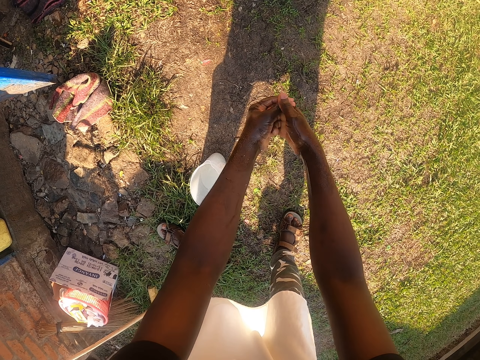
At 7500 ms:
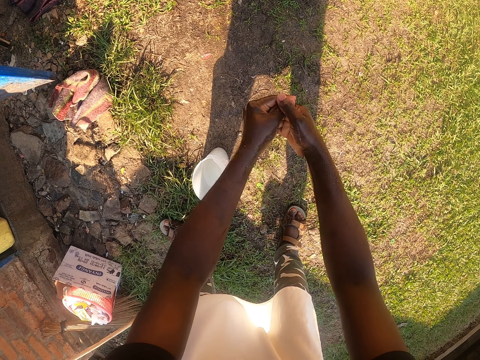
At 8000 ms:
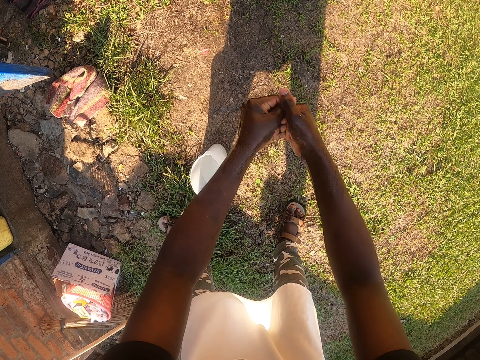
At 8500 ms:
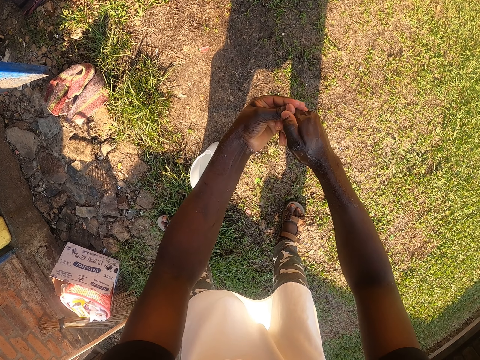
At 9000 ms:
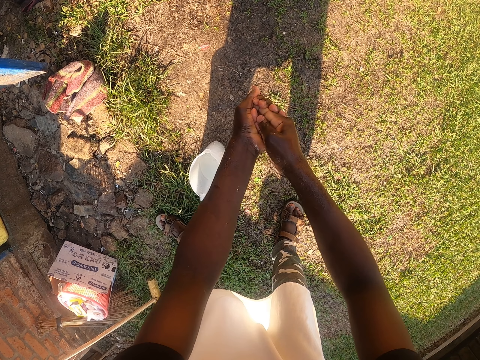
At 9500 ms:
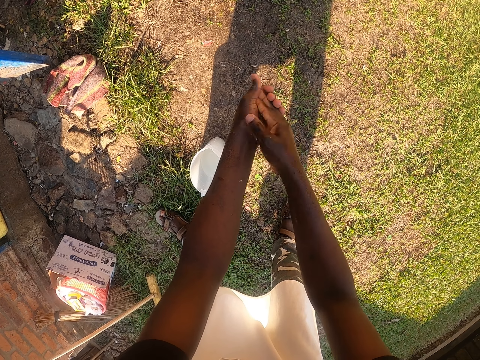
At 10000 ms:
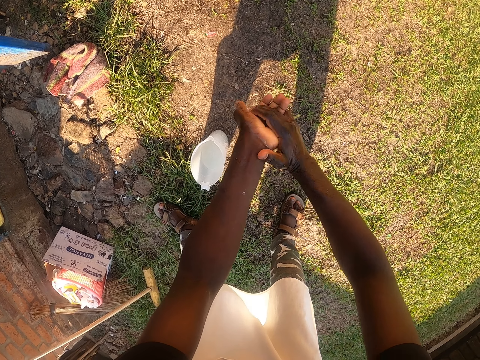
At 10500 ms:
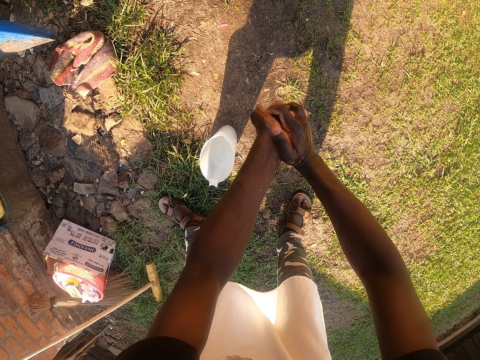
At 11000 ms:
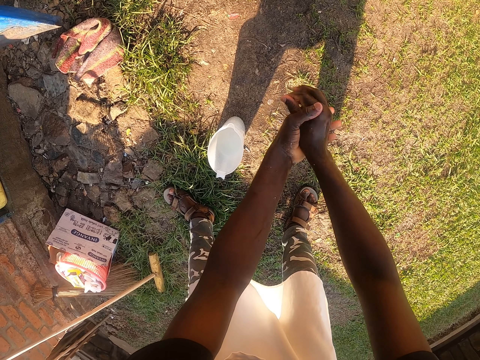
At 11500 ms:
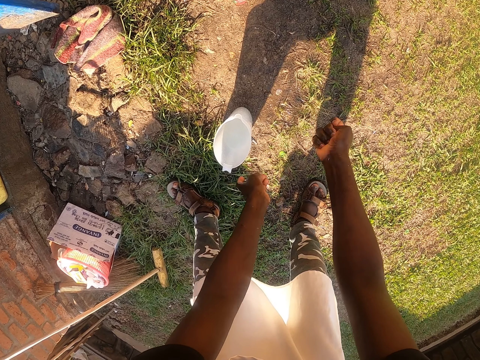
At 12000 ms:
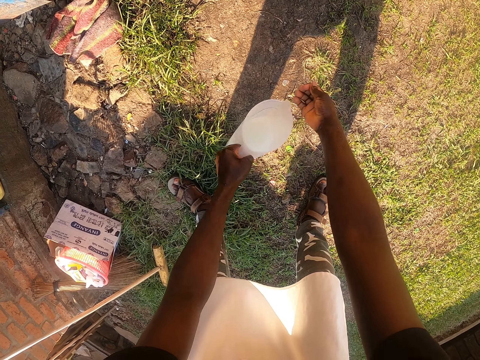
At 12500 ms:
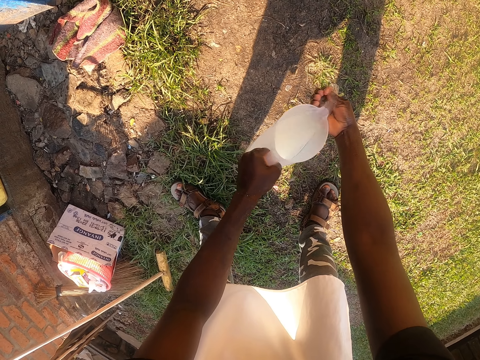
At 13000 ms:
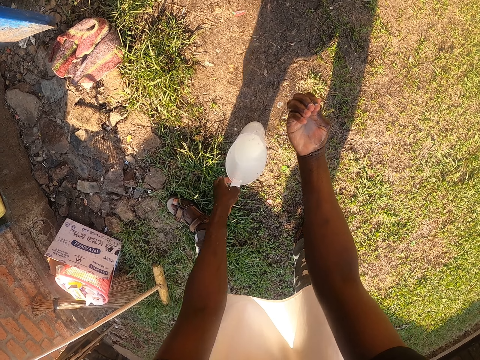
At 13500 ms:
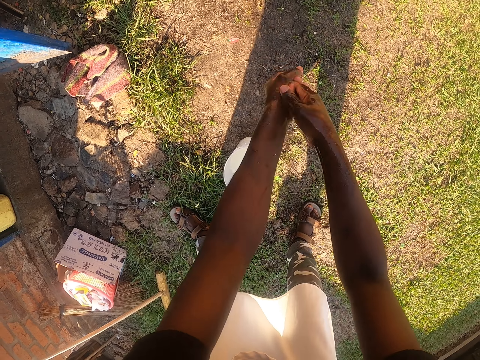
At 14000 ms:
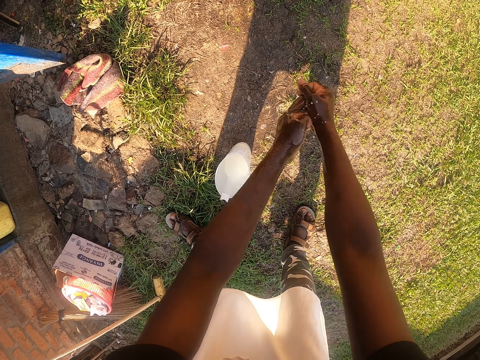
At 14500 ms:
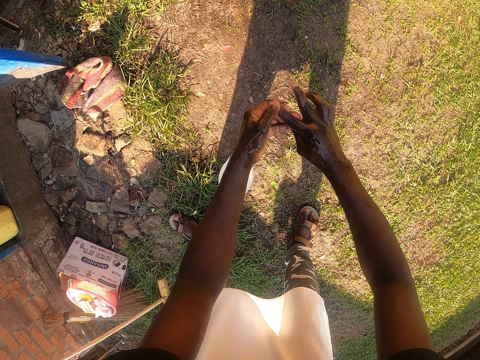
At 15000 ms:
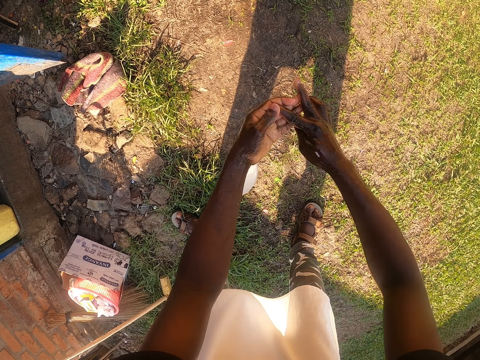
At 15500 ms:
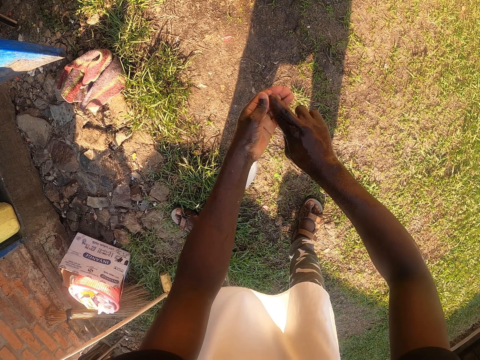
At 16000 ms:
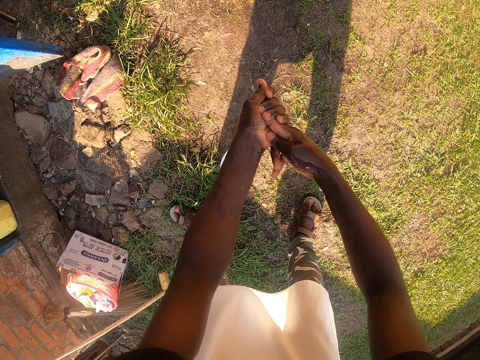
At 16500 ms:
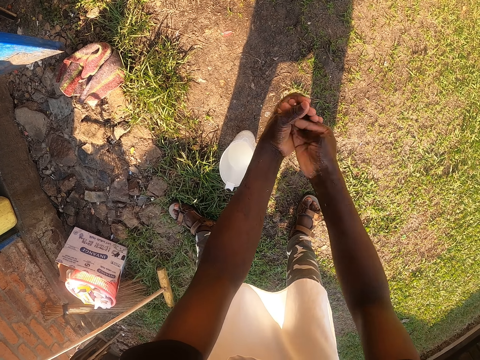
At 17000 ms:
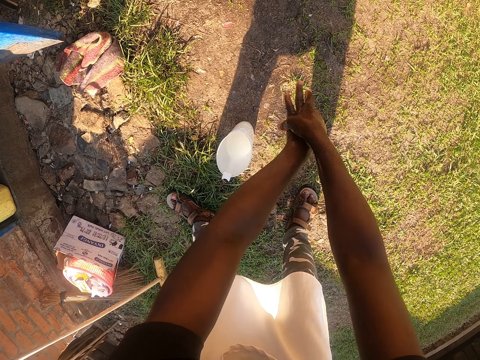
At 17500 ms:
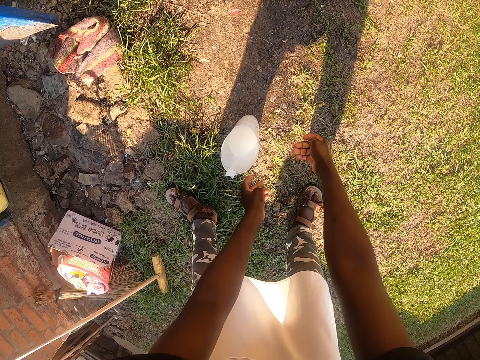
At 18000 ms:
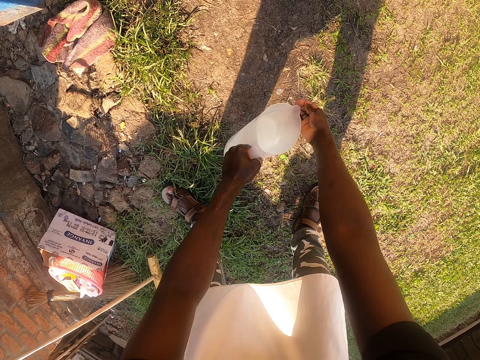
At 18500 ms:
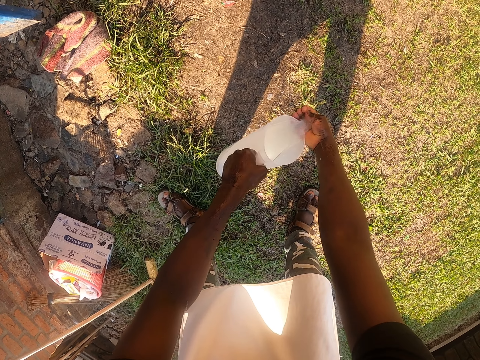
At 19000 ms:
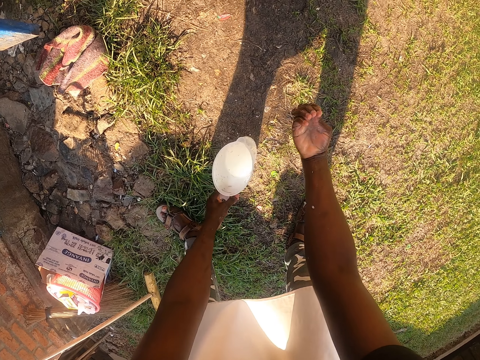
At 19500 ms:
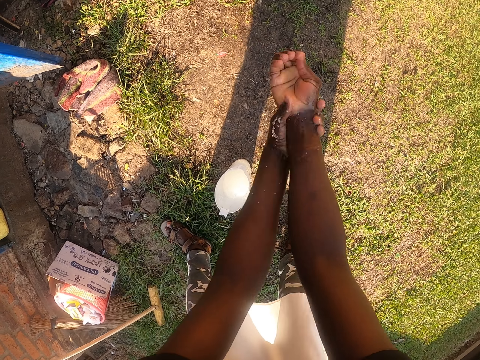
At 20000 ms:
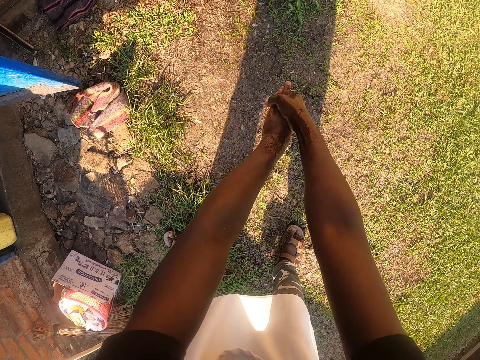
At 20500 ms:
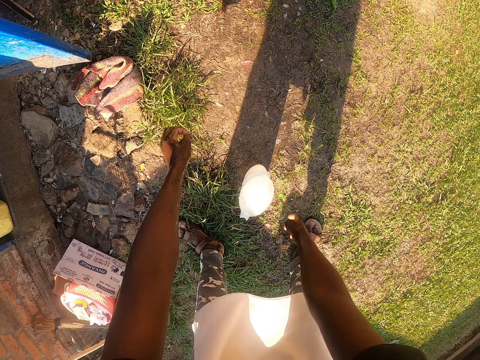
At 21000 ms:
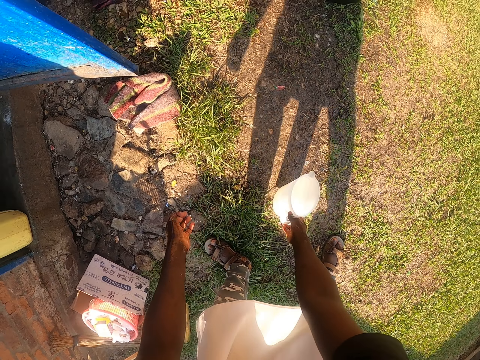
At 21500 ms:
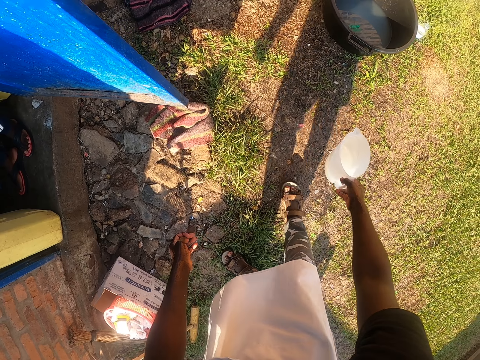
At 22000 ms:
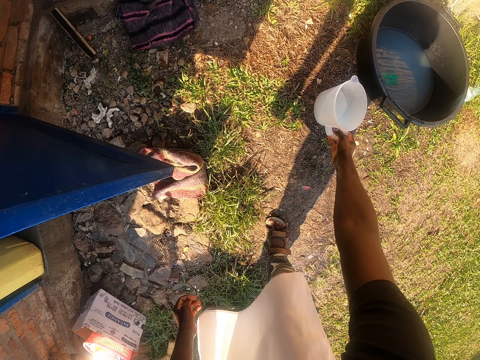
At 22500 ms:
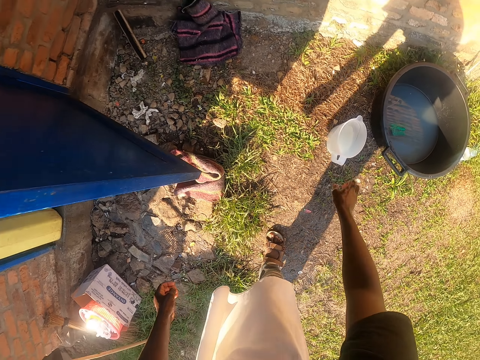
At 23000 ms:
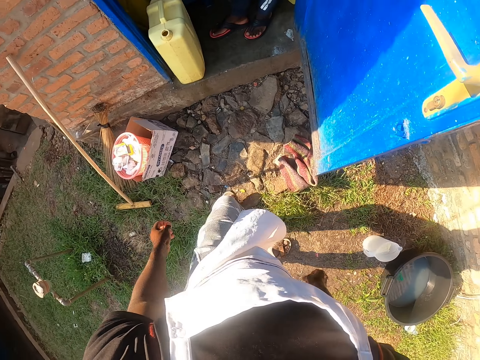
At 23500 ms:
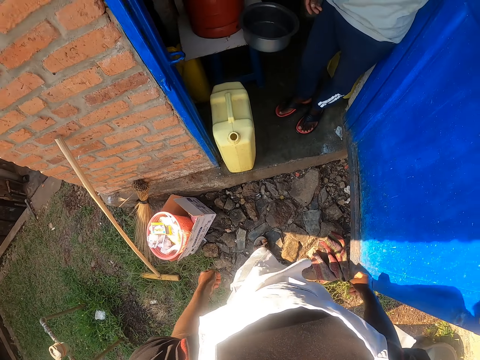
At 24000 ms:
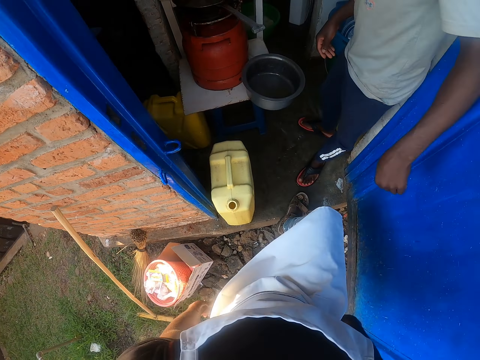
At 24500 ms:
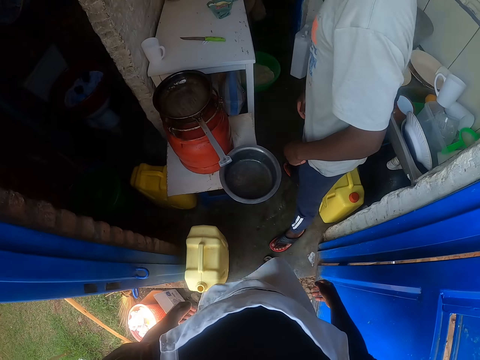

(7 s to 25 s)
The camera wearer rubs his fingernails. He rubs his hands. He picks up the water jar from the ground. He pours water into his hands, places the jar on the ground, and washes his hands. He rubs his fingernails and rubs his hands. He picks up the water jar from the ground, pours water into his hands, places the jar on the ground, and washes his hands. He picks up the water jar from the ground and places the jar on the ground. He walks into the kitchen.

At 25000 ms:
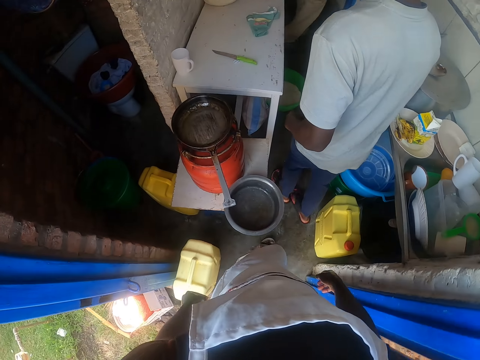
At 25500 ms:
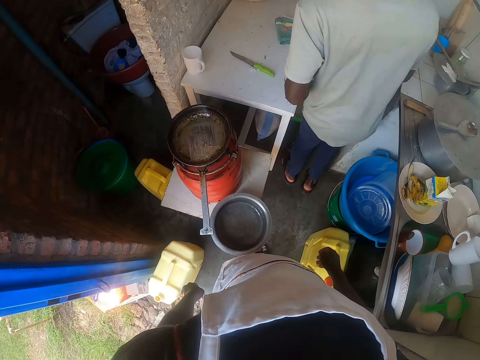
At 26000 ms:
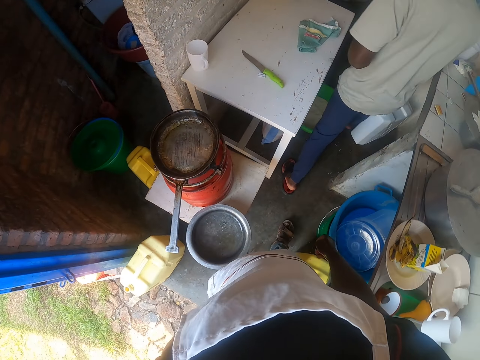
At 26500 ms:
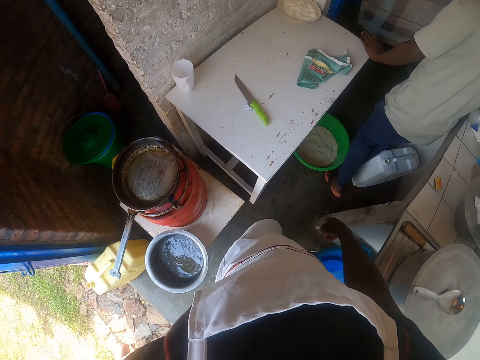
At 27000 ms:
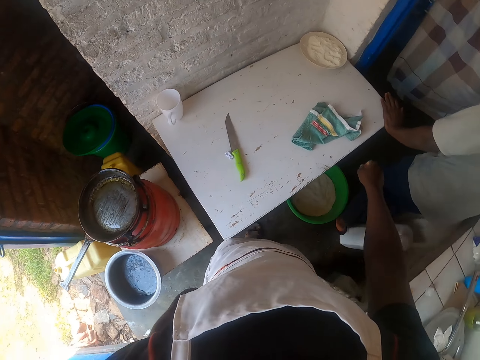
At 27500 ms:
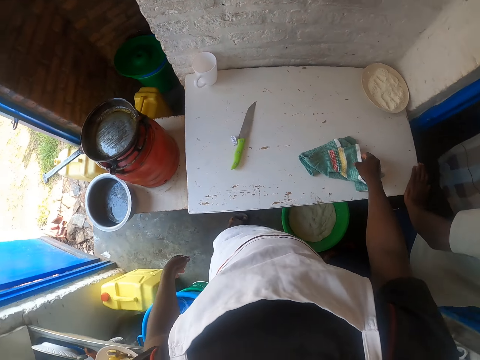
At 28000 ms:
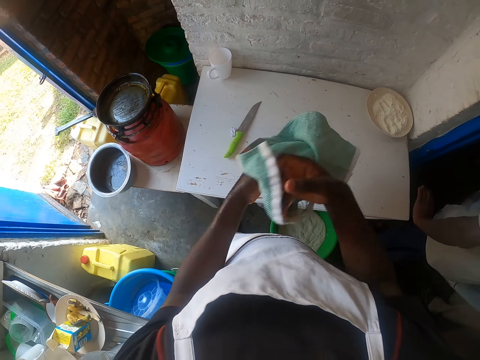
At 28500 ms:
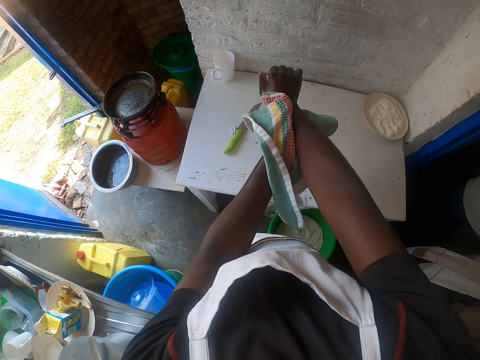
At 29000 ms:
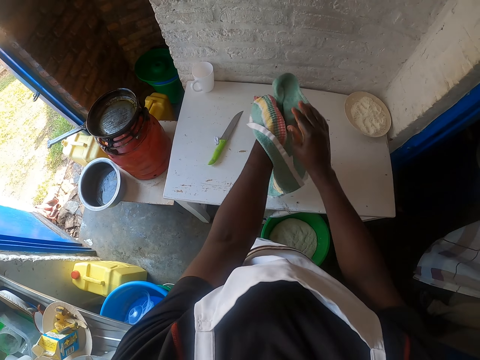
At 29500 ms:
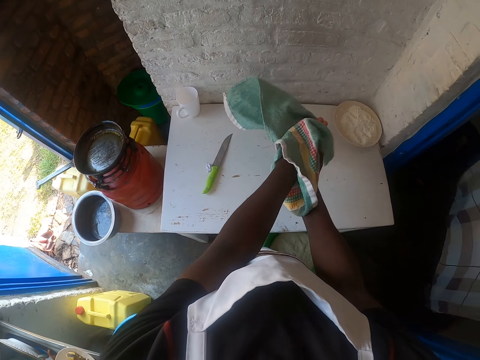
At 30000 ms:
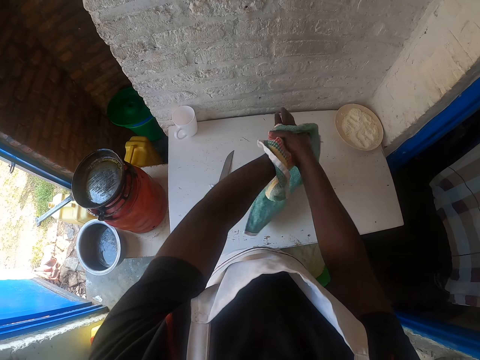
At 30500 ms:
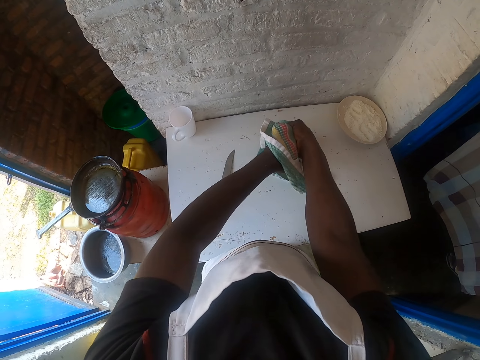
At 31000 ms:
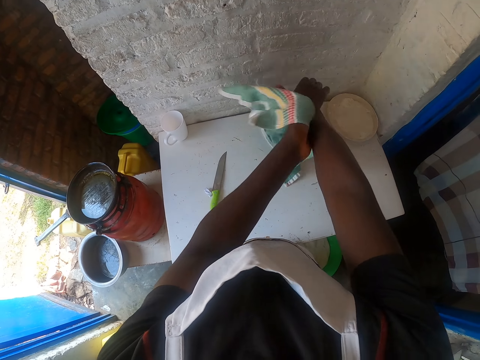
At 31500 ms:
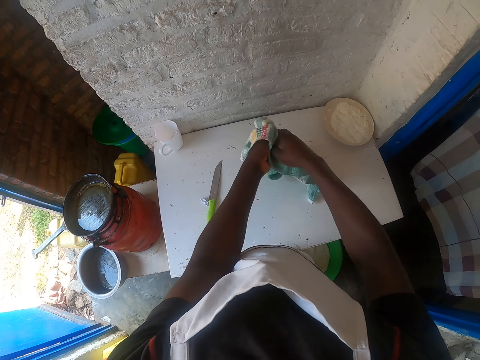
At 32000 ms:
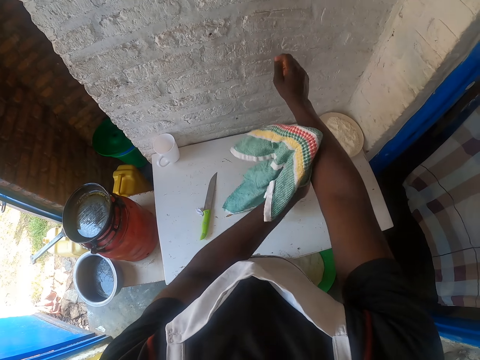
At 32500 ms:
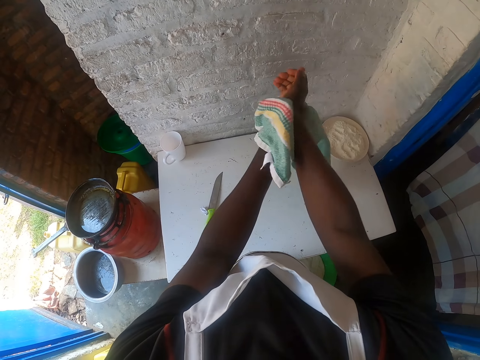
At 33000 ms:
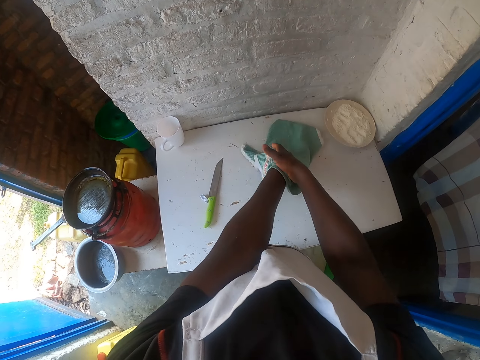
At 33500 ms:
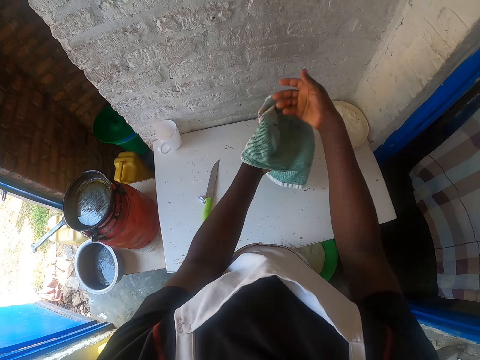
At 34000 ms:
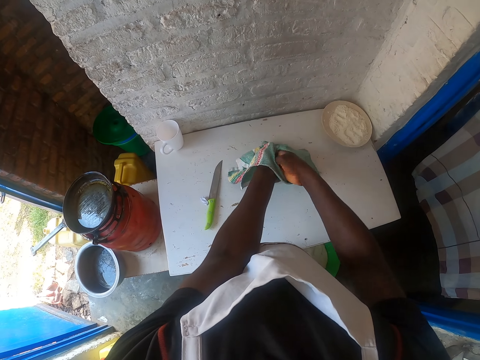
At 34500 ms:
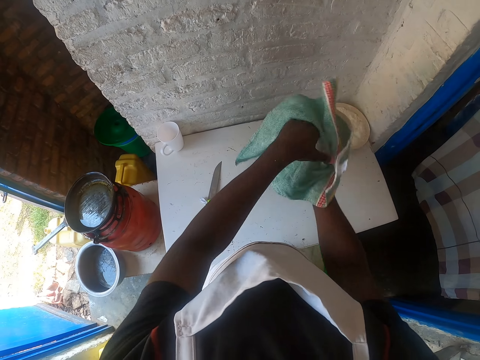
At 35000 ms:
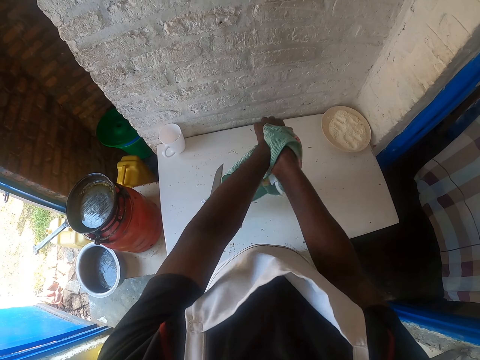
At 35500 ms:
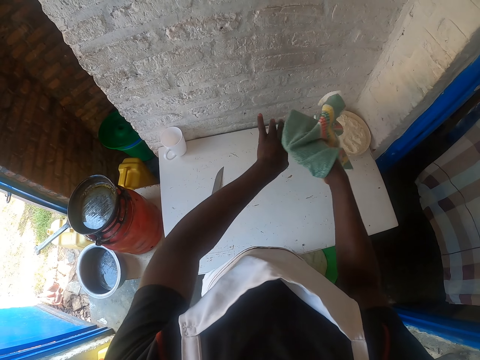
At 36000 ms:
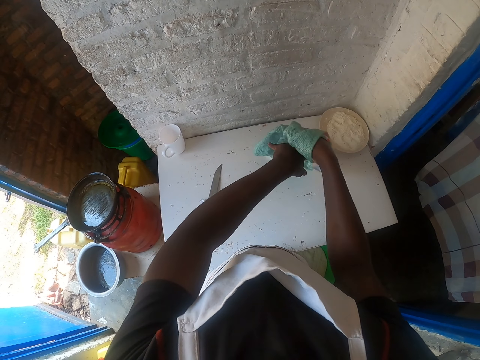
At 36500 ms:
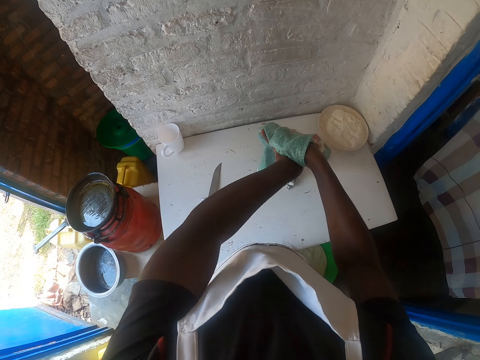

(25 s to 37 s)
A person walks around the kitchen. The camera wearer picks up a towel from the table. He wipes his hand with a piece of cloth.
